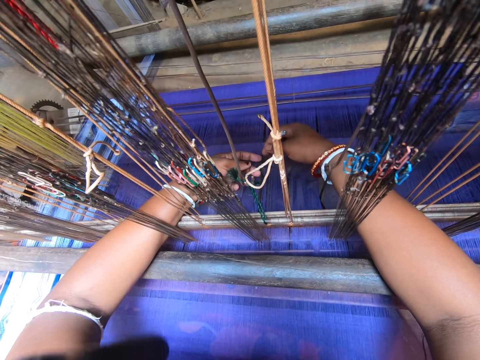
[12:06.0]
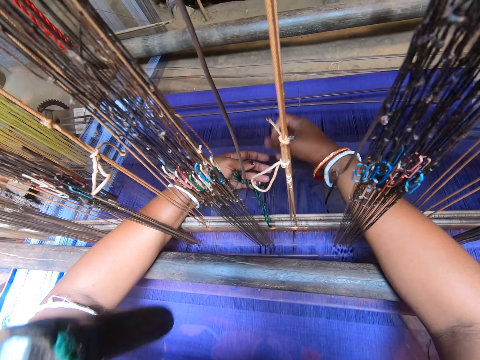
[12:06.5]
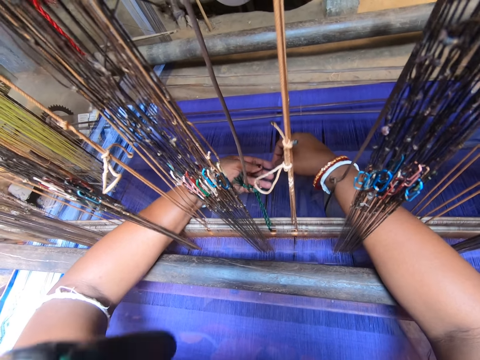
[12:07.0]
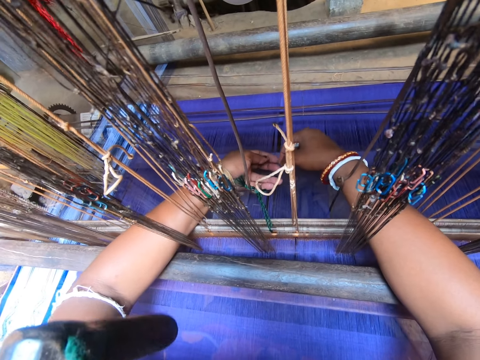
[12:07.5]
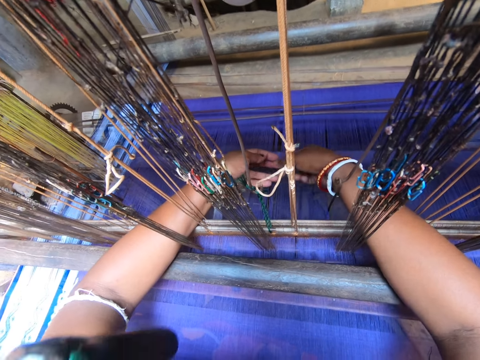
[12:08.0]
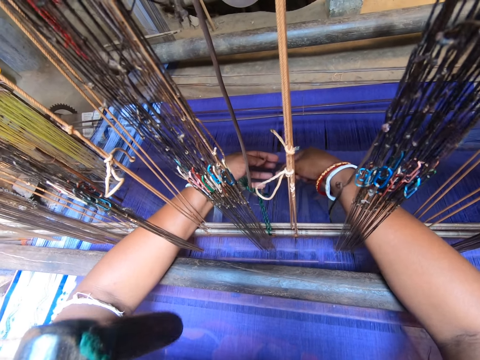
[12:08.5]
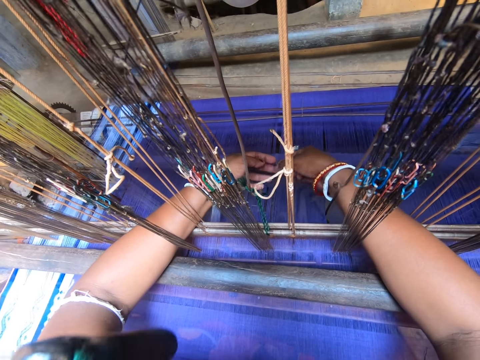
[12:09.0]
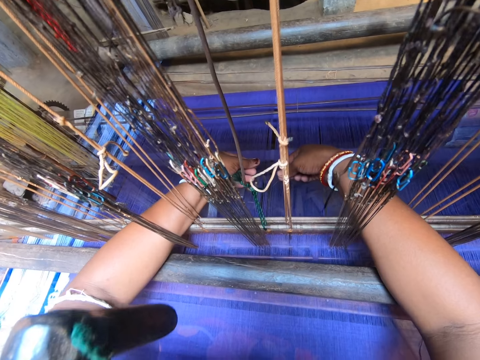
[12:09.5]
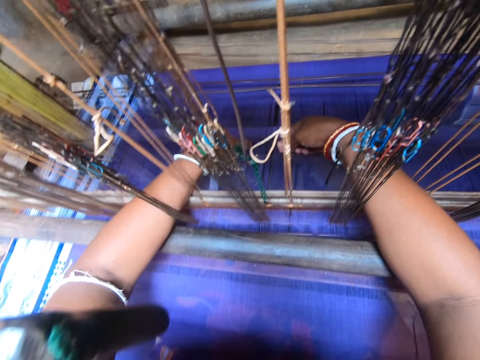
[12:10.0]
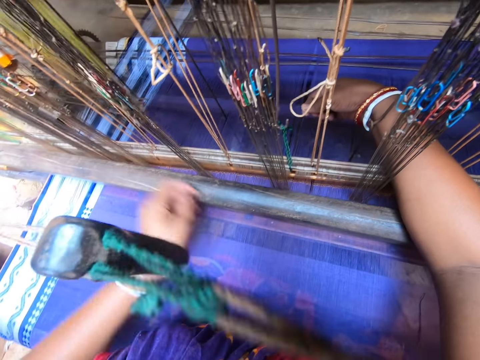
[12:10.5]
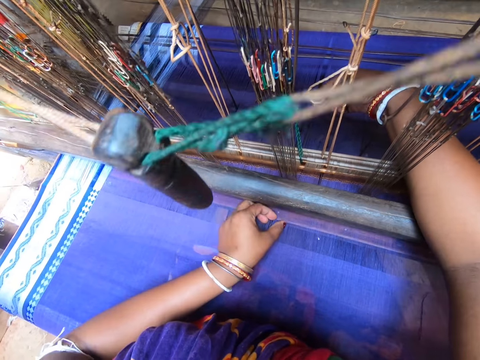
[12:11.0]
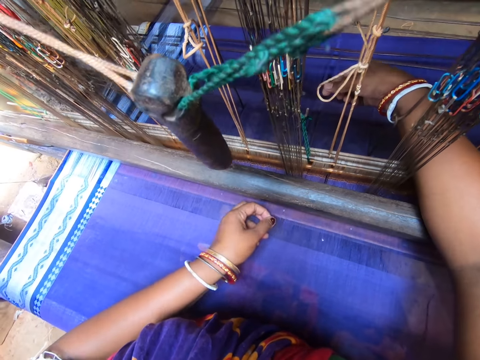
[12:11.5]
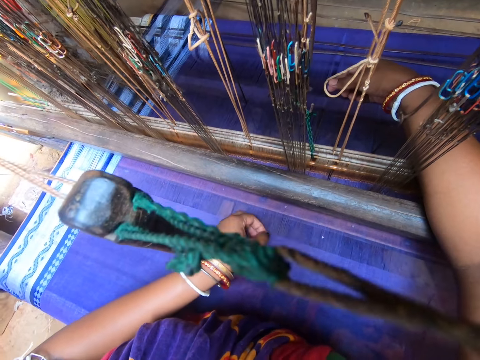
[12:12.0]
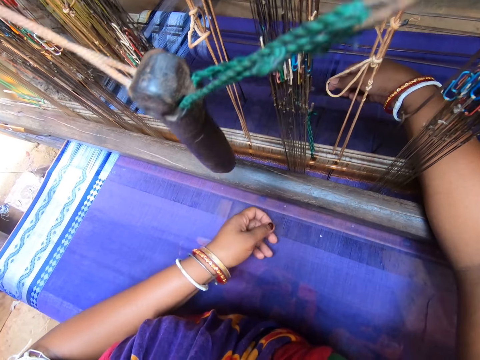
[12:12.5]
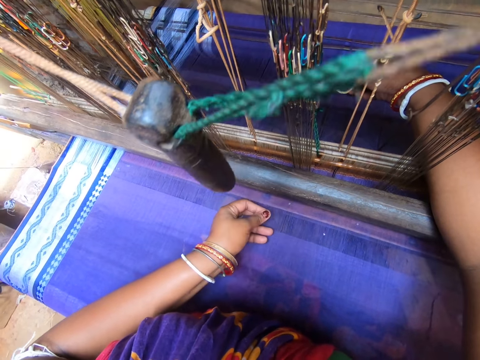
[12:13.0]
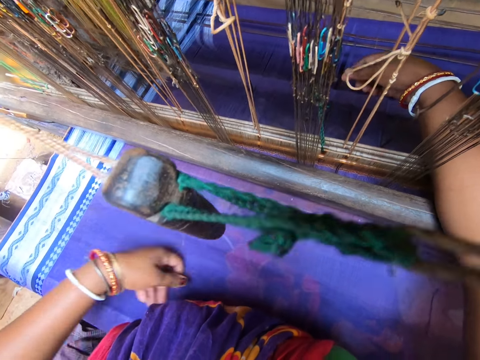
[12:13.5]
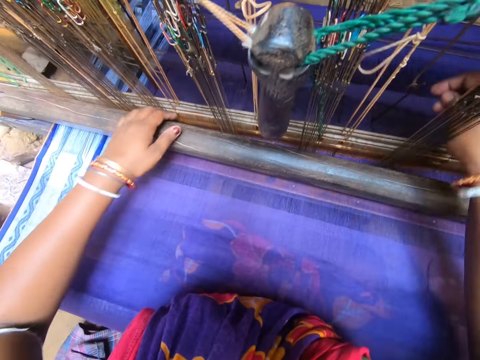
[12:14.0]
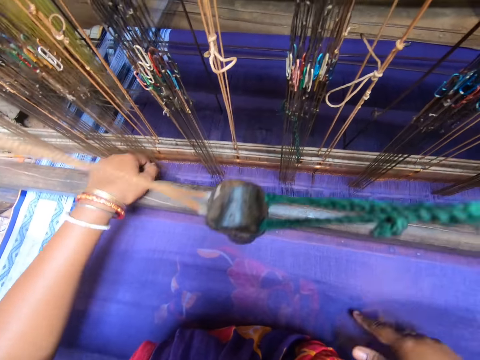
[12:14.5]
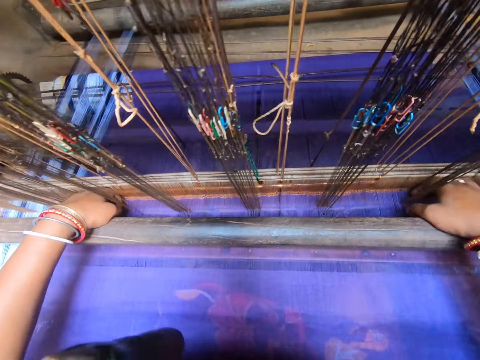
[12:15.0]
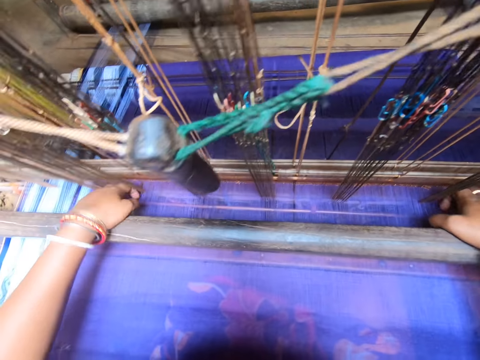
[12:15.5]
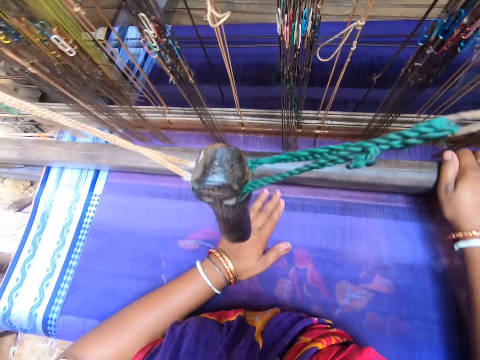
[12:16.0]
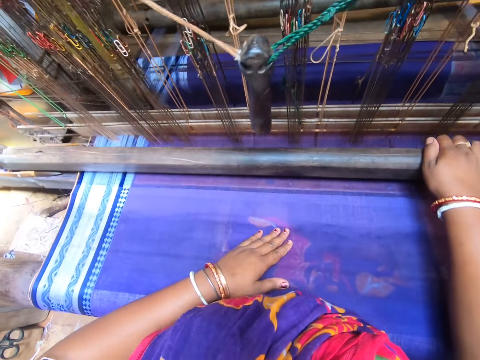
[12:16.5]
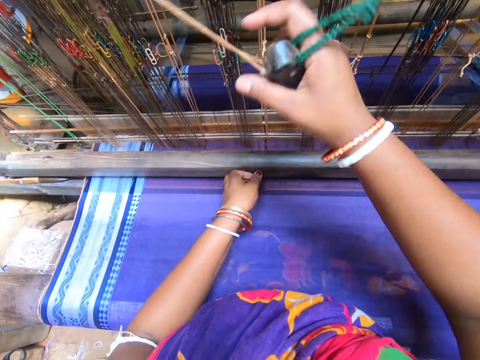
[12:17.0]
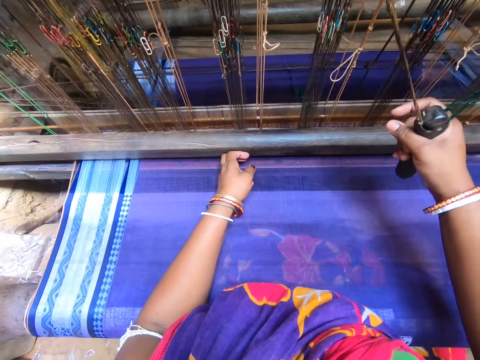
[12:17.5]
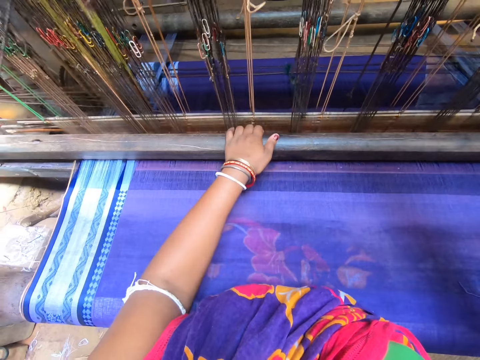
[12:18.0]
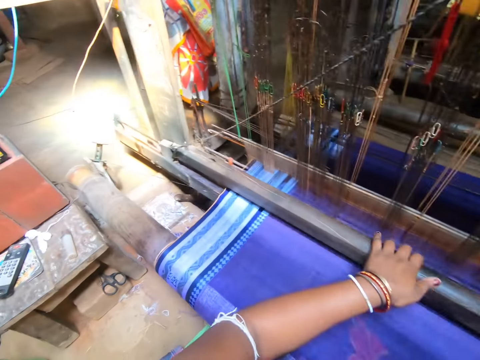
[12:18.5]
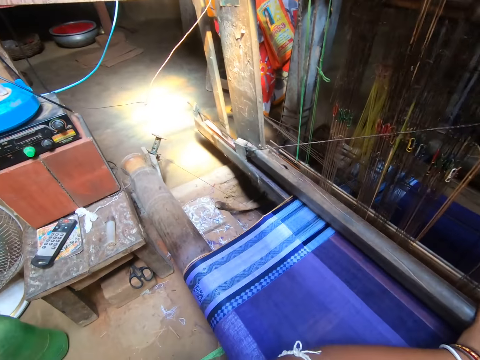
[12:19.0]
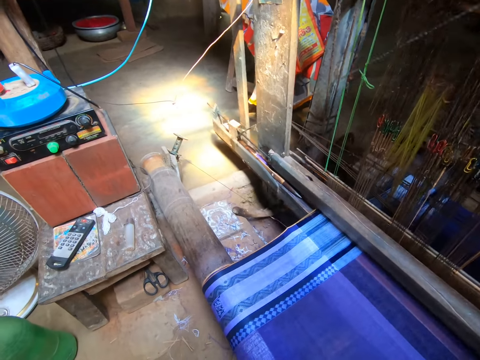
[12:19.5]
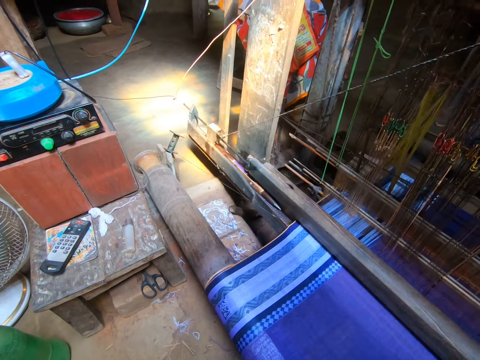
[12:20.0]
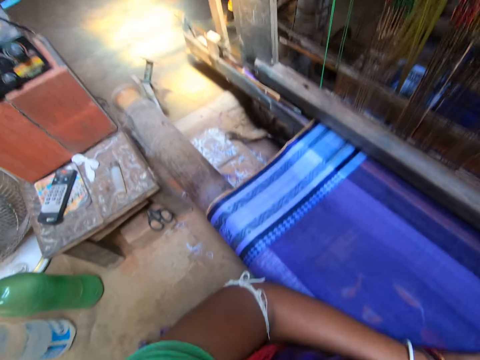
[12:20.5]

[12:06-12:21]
The camera wearer pulls the textile plotter wood with her hands. She holds the textile plotter handle. She weaves the fabric on the handloom with both hands.

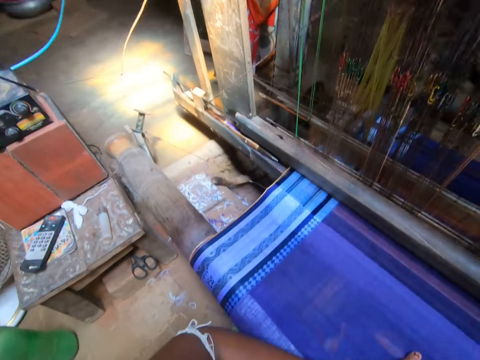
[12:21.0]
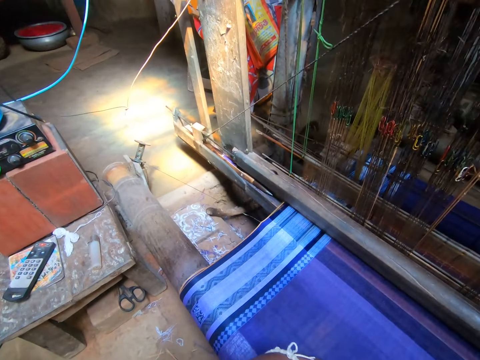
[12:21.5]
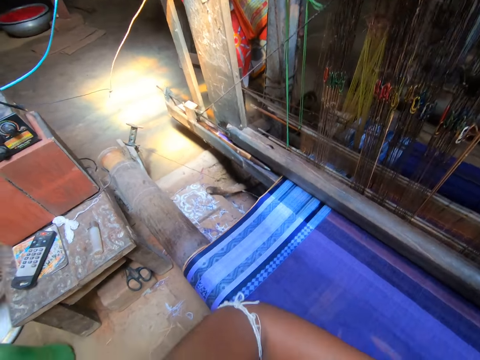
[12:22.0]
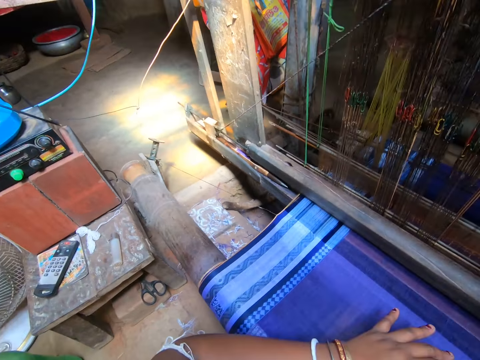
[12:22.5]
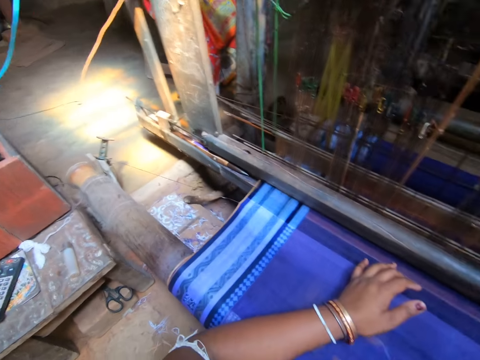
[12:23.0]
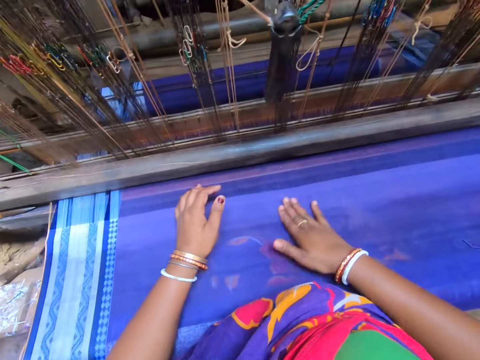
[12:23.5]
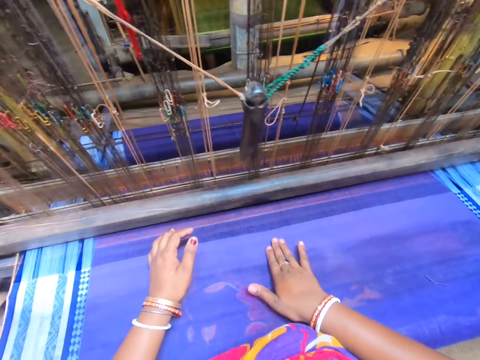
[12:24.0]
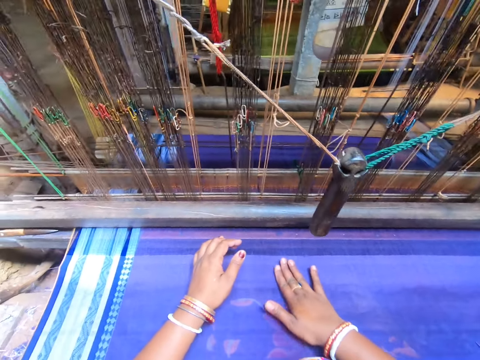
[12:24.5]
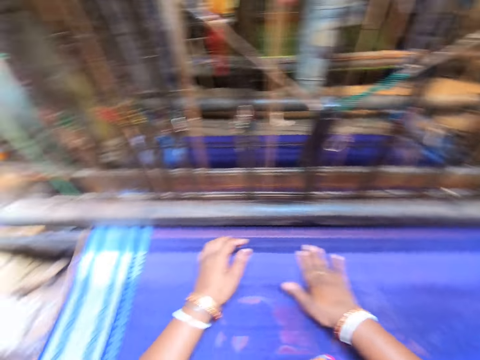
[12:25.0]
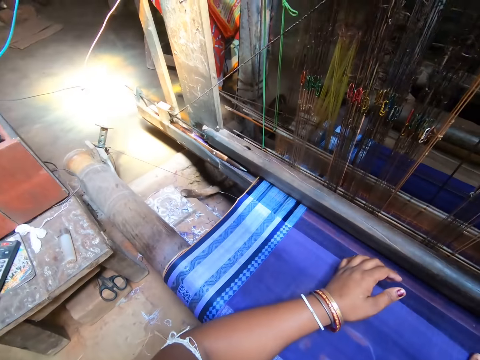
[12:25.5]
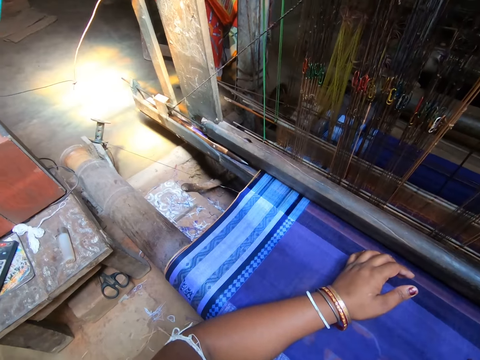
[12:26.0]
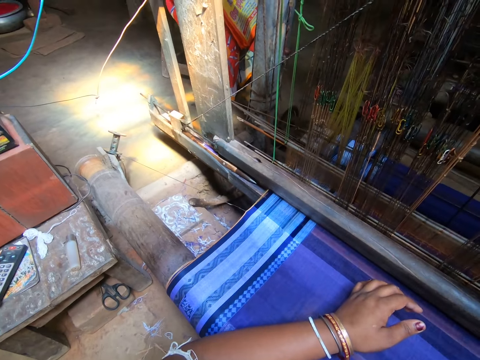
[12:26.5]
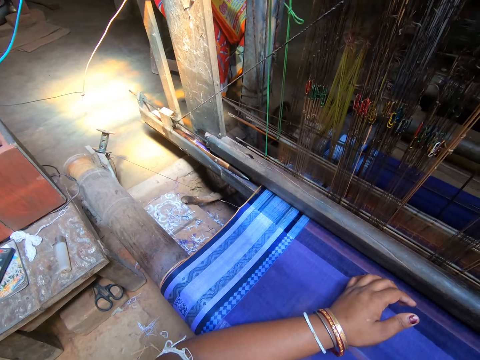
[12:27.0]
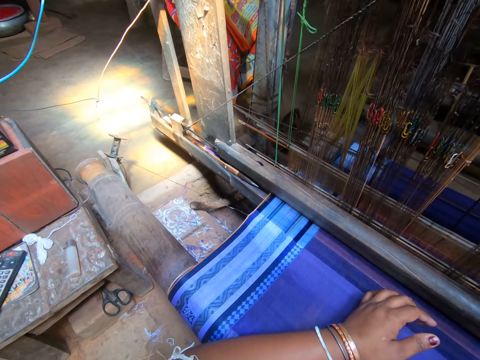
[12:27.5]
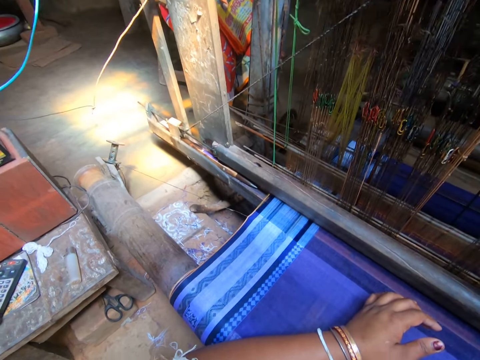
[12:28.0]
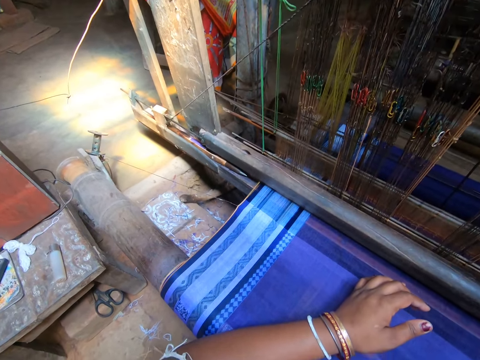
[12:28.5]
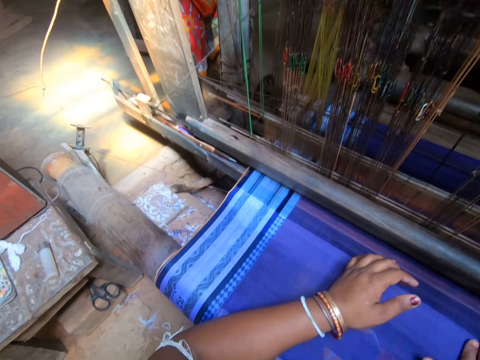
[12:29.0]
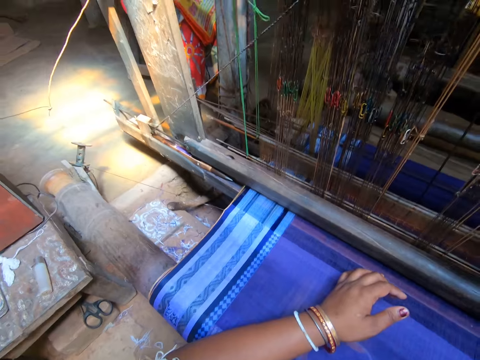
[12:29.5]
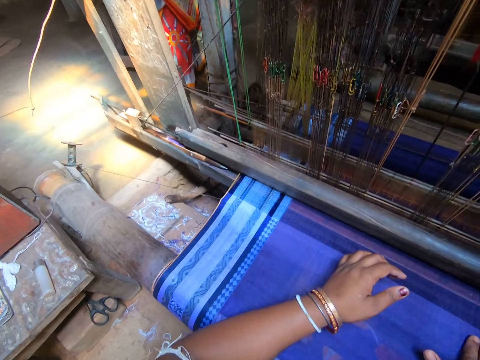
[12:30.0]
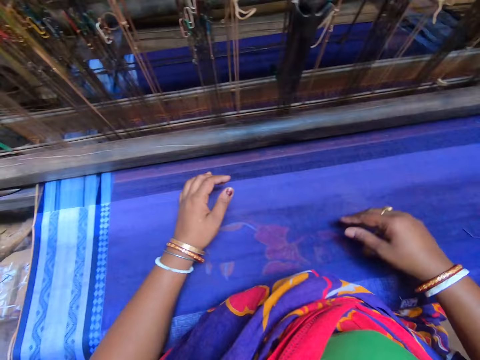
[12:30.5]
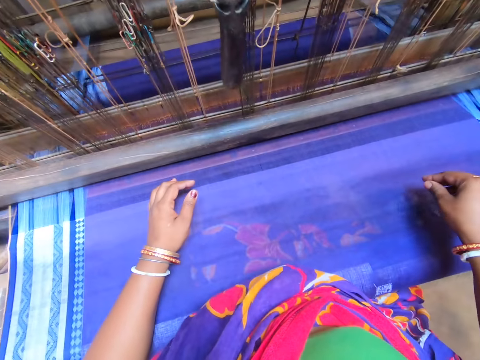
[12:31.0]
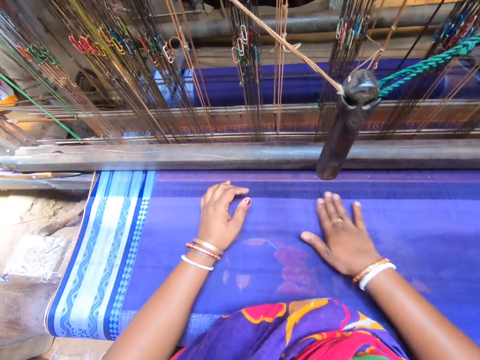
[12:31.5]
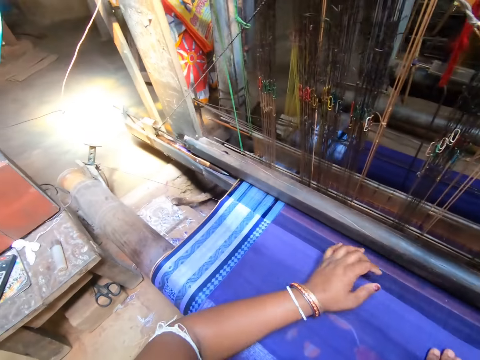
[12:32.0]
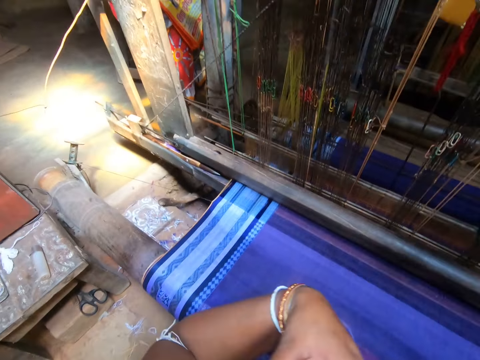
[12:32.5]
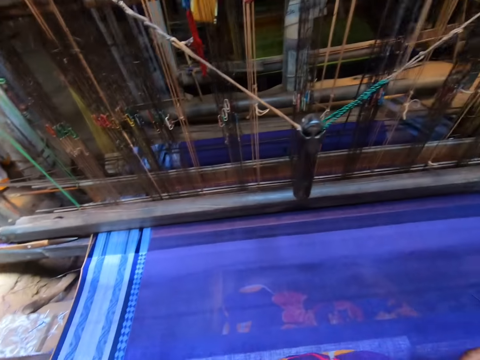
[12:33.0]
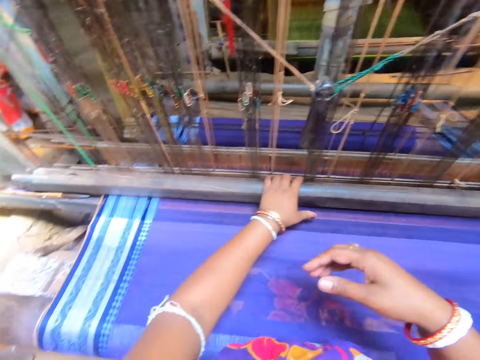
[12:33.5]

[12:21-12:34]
The camera wearer adjusts the fabric on a textile plotter. They examine the fabric with both hands.
